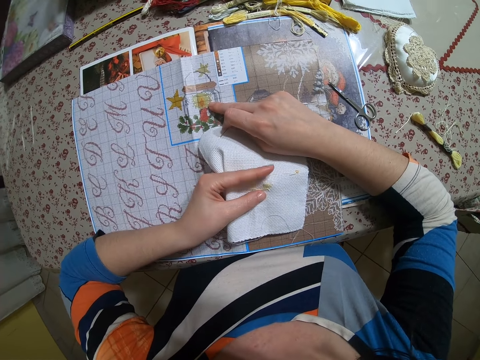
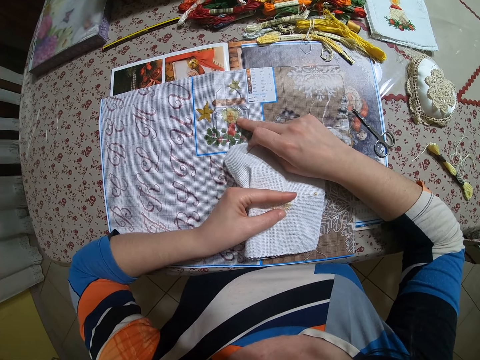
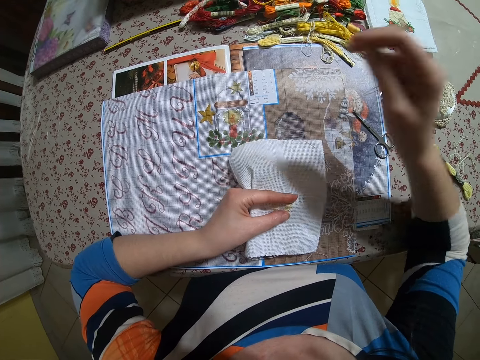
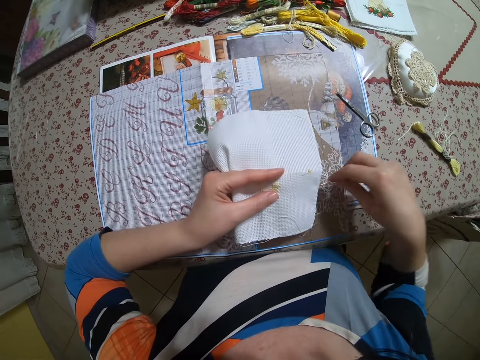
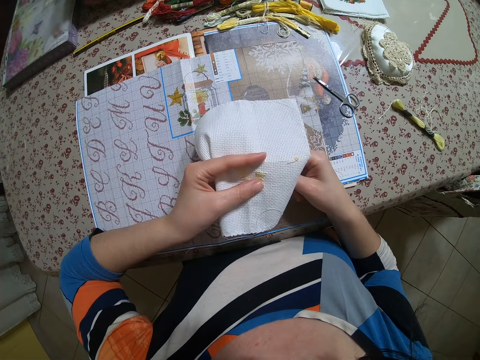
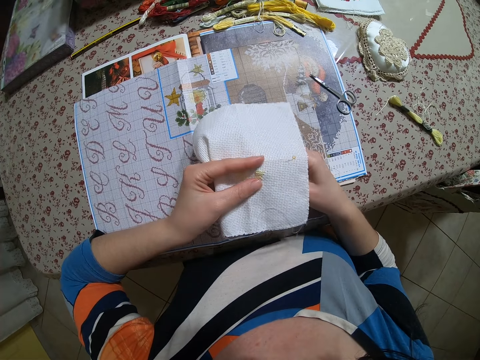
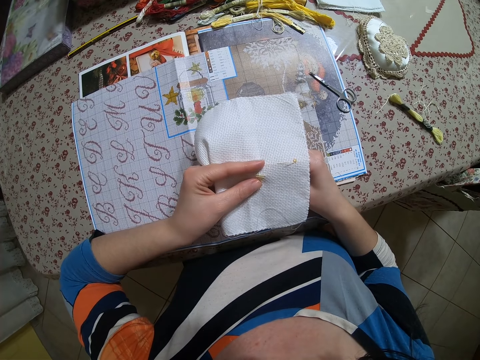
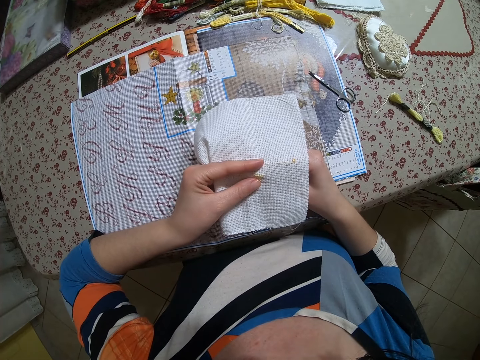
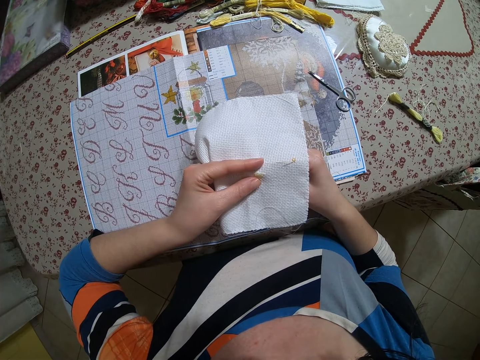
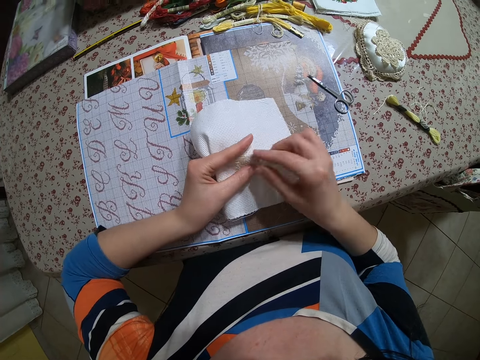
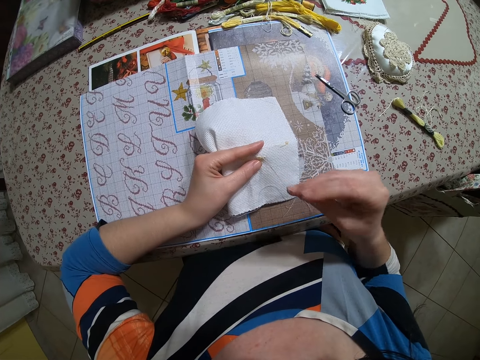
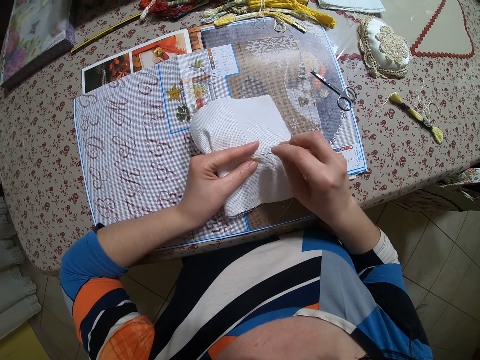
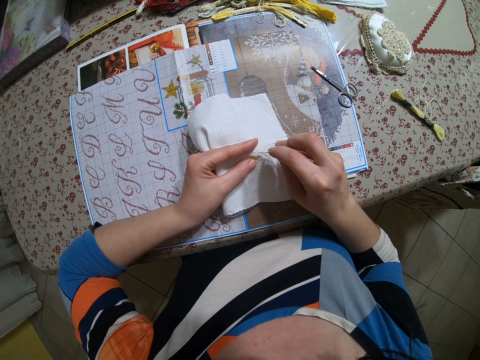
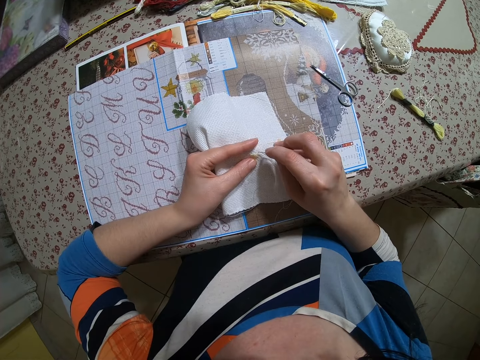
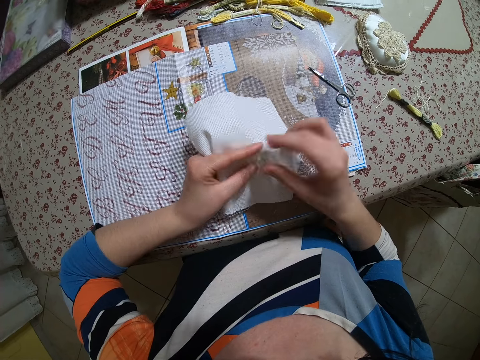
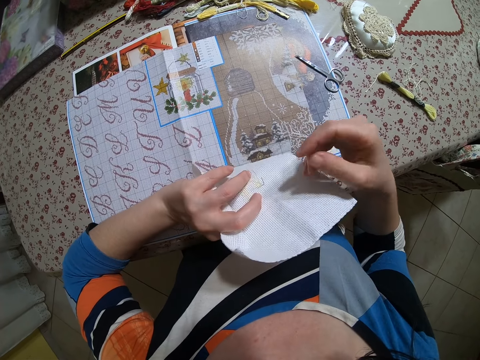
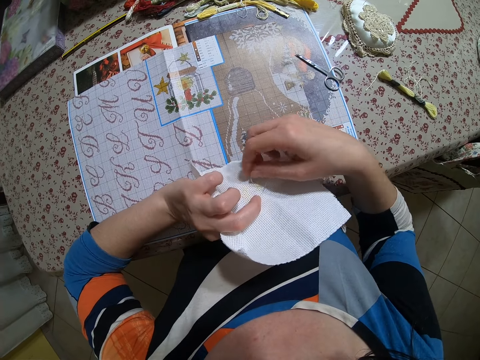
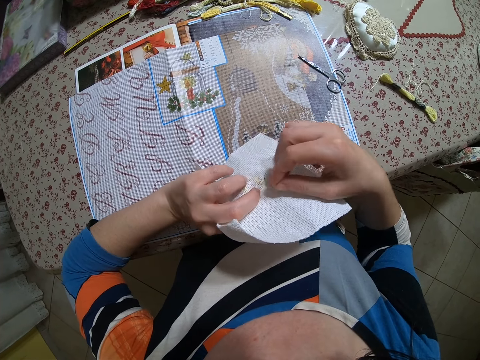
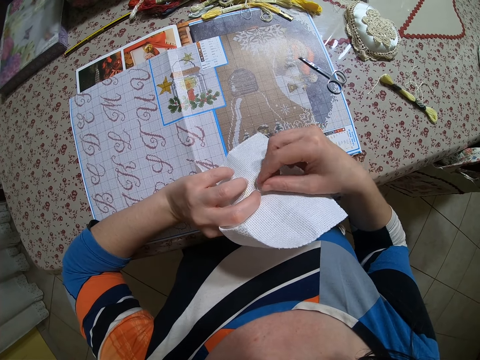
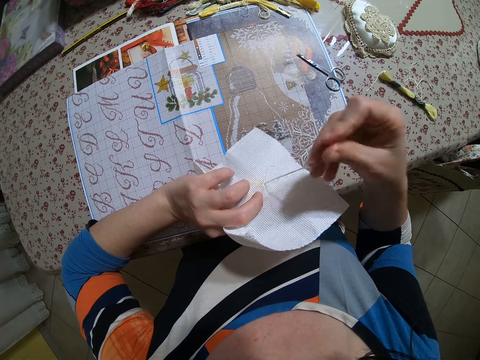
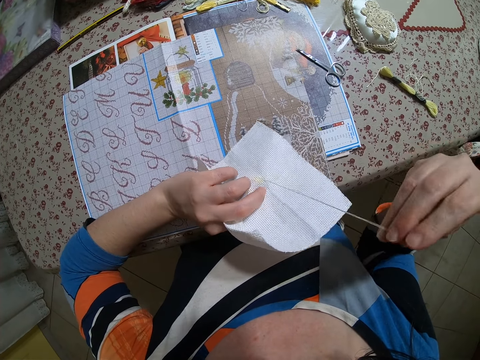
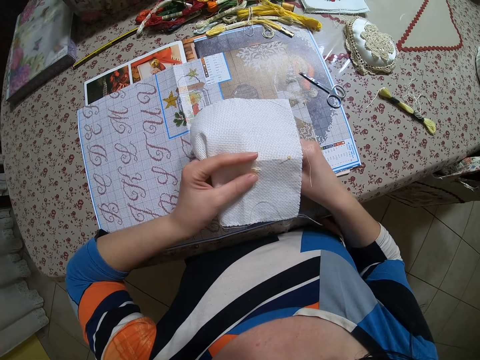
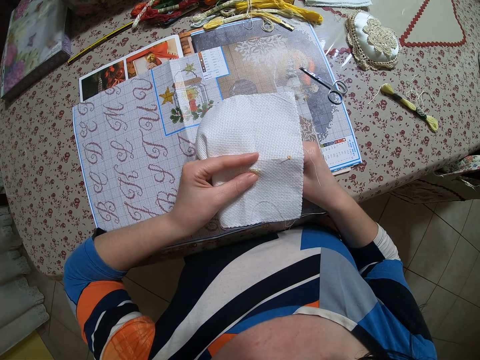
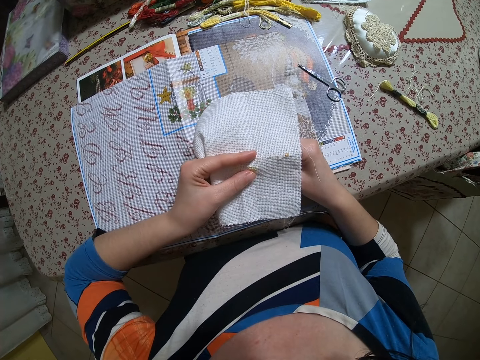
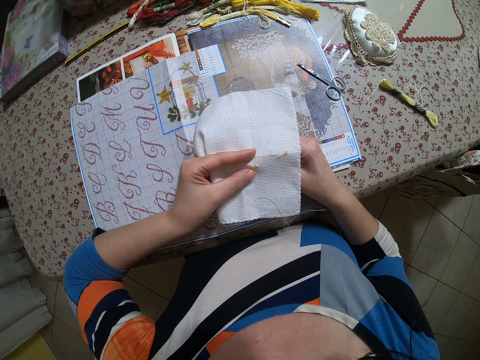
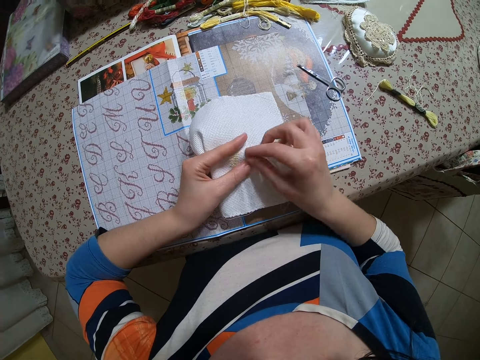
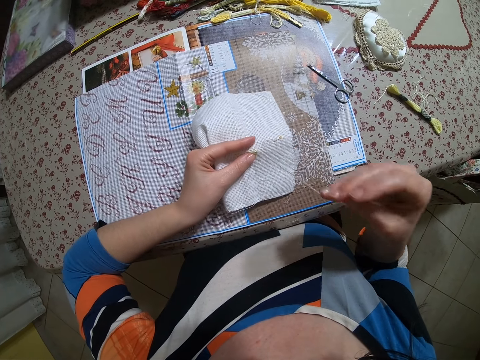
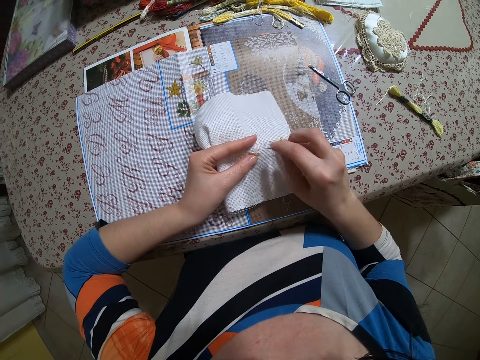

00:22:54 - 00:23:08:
The camera wearer sews on the piece of clothing with the needle in her right hand.

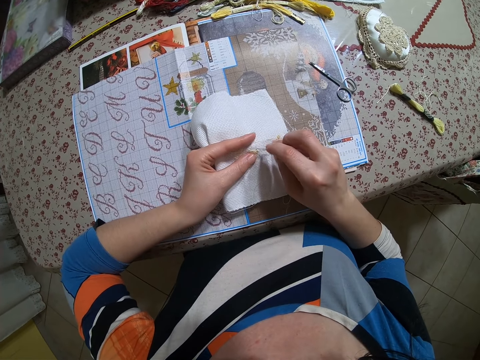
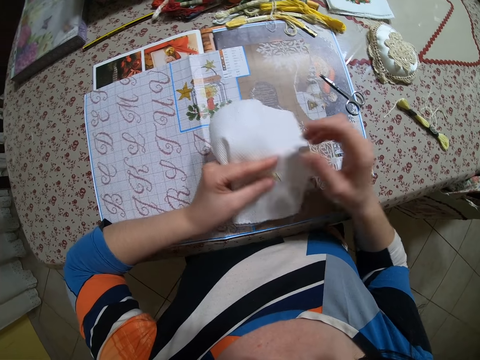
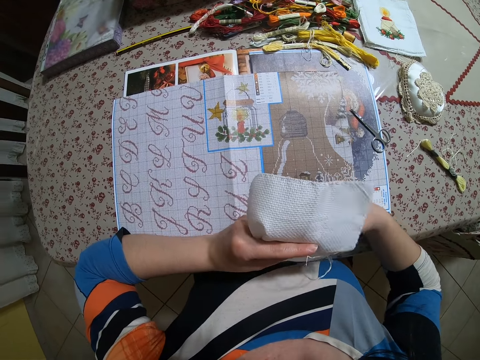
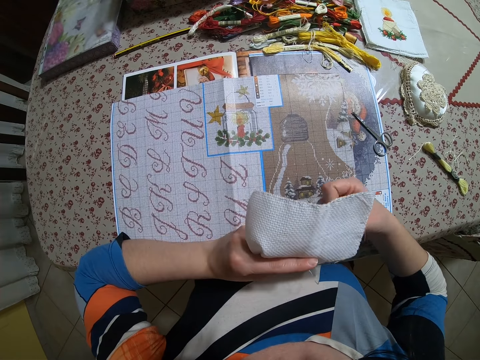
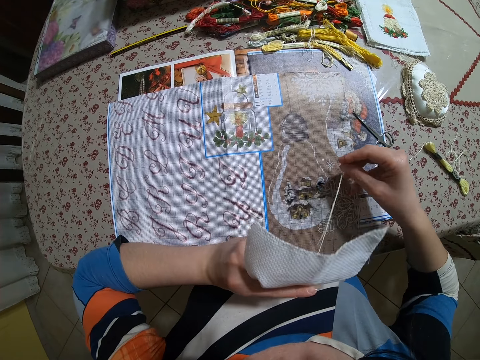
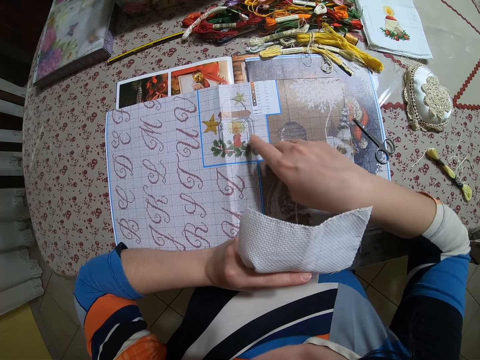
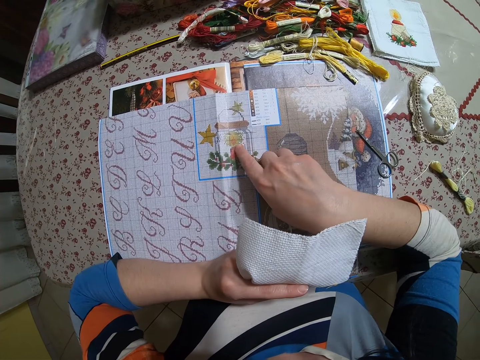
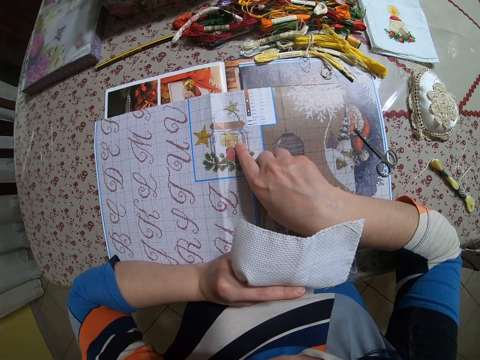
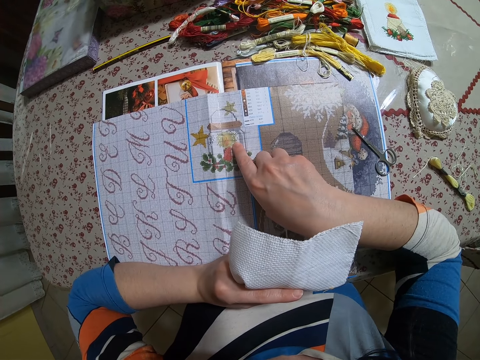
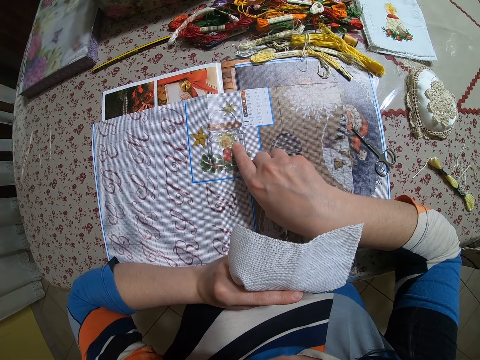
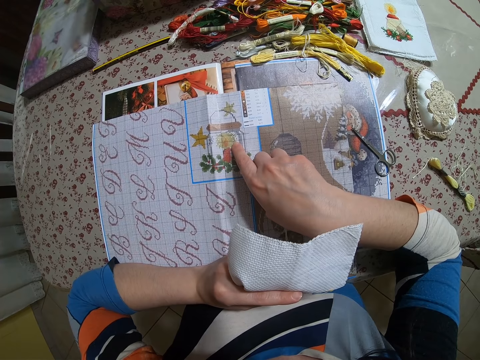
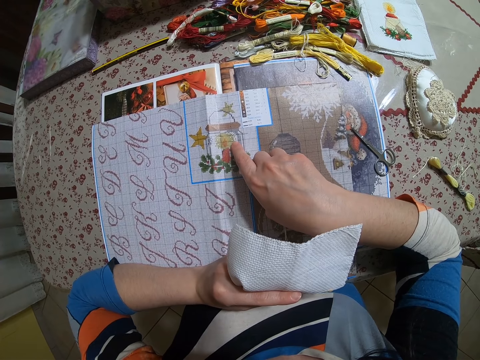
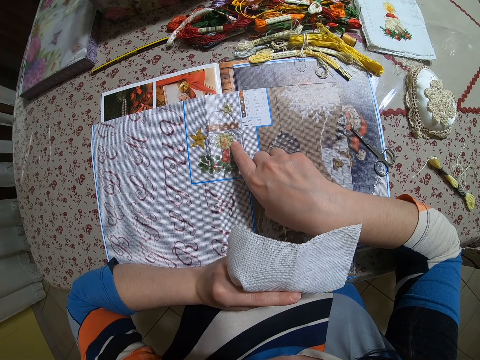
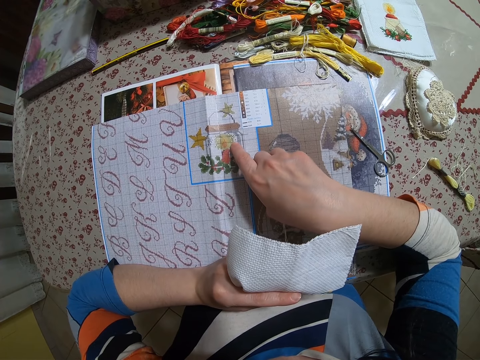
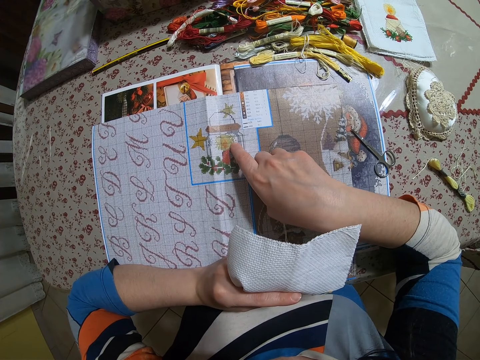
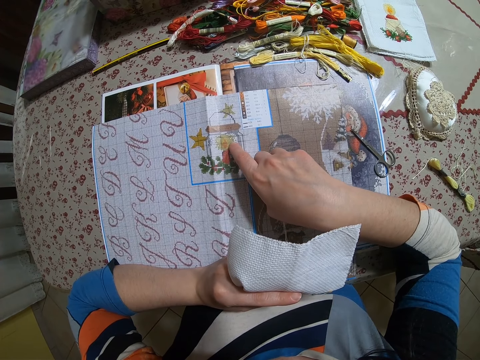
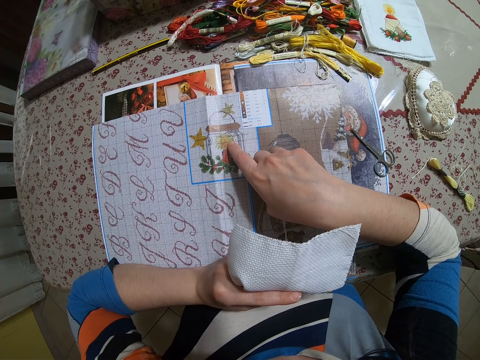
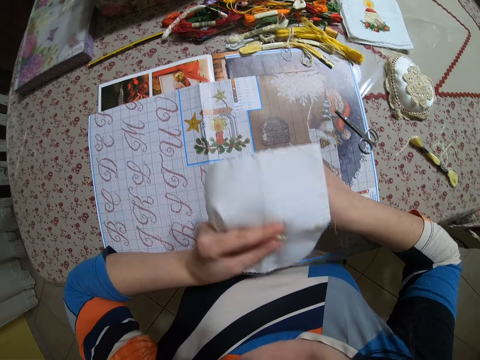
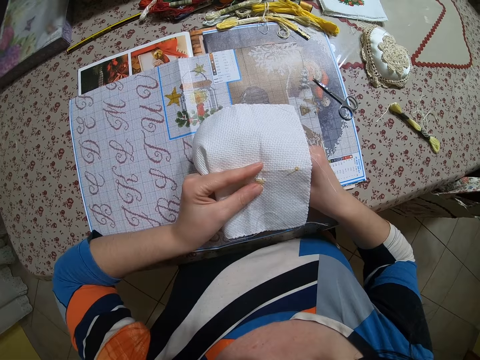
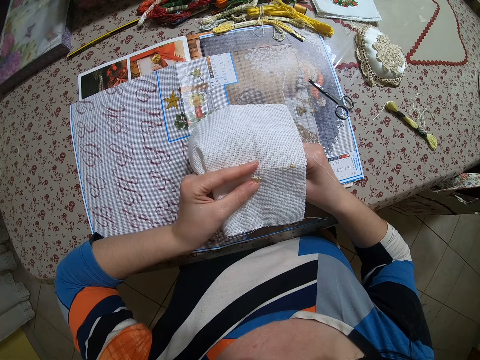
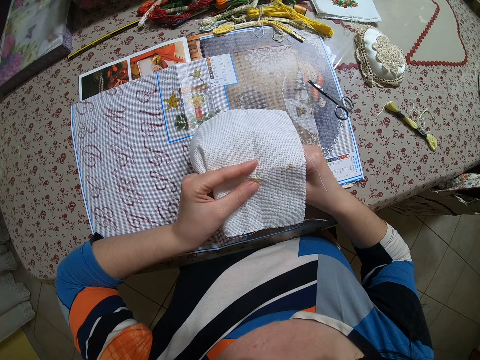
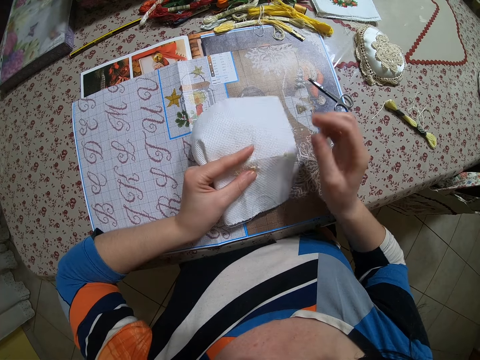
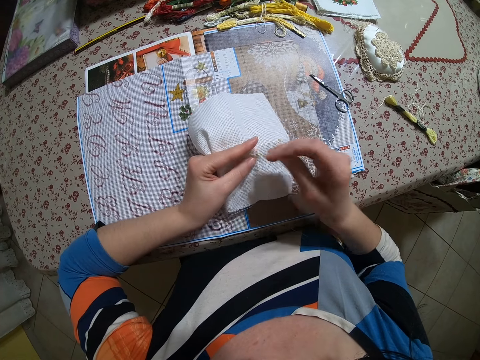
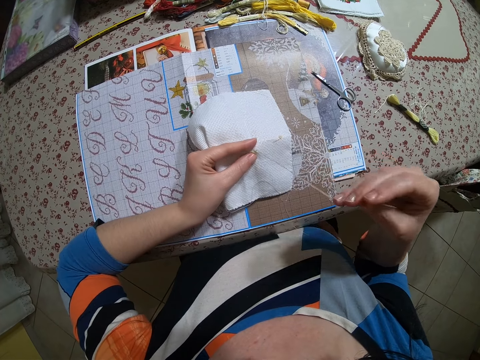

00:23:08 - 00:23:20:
The camera wearer counts the layers of the fabric design on the table with her right hand. She points at something. She sews on the piece of clothing with the needle in her right hand.
